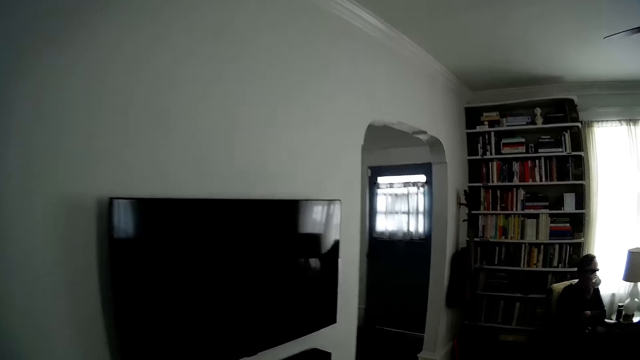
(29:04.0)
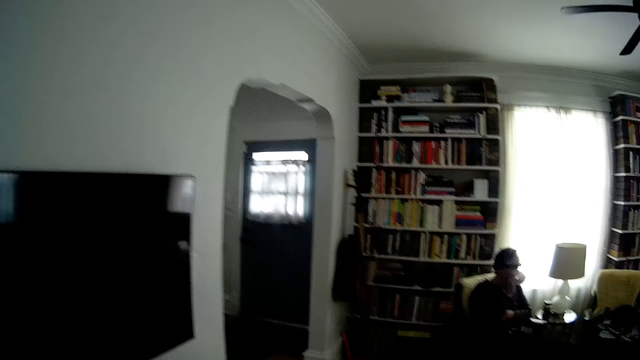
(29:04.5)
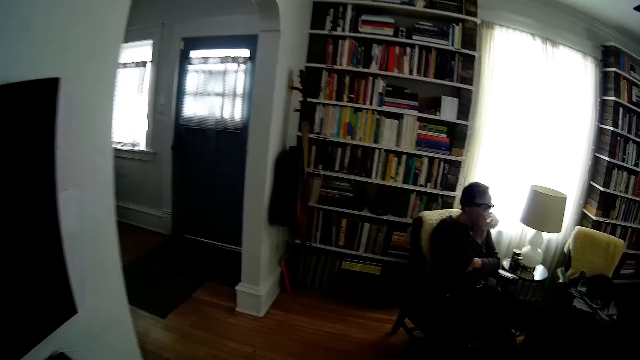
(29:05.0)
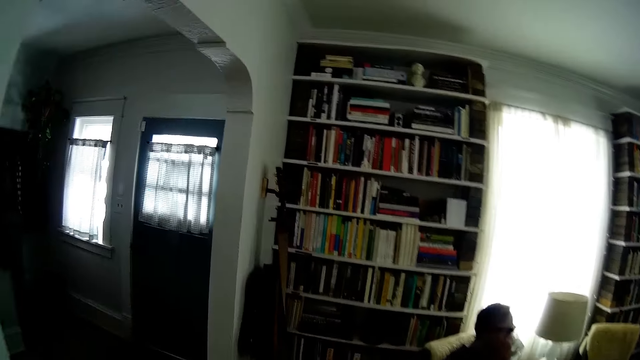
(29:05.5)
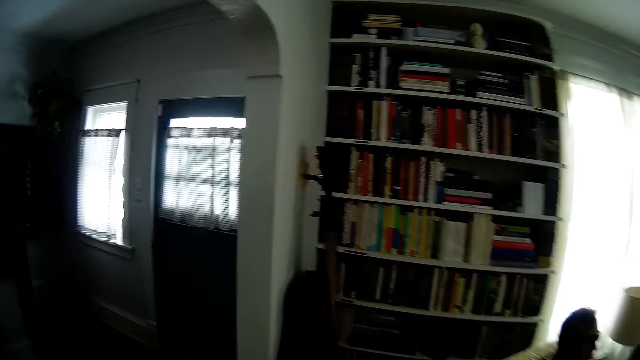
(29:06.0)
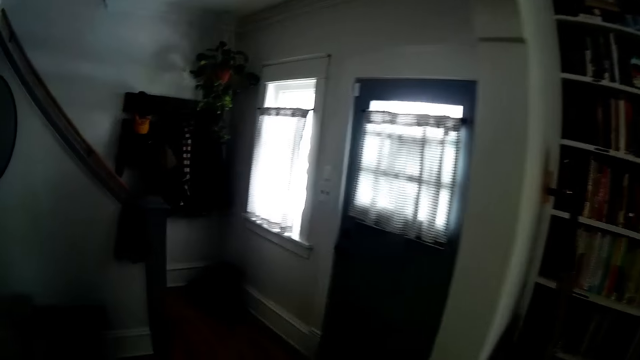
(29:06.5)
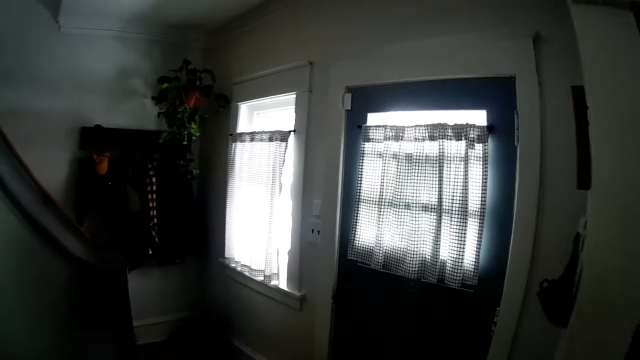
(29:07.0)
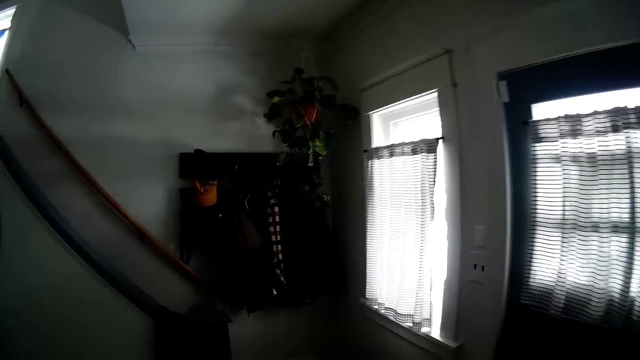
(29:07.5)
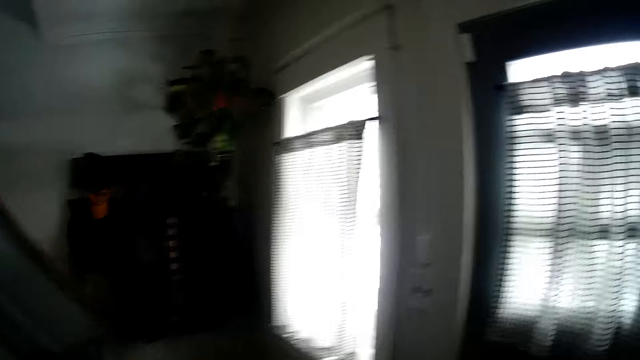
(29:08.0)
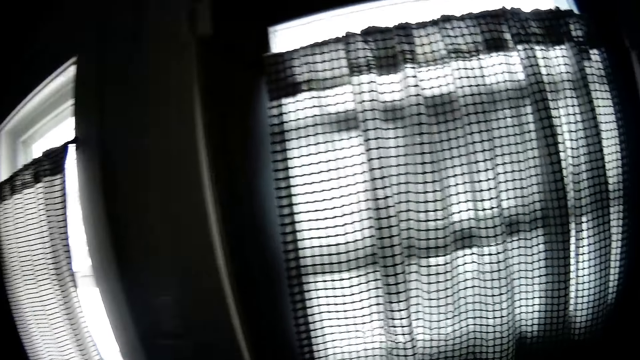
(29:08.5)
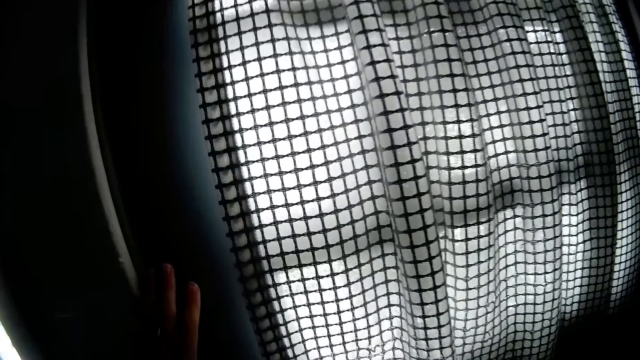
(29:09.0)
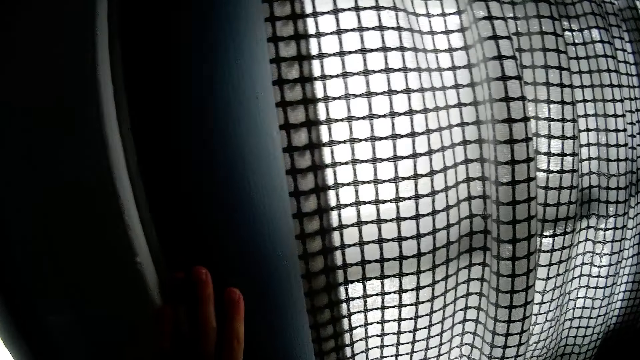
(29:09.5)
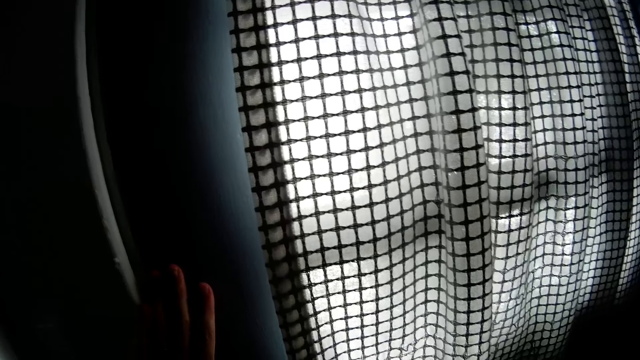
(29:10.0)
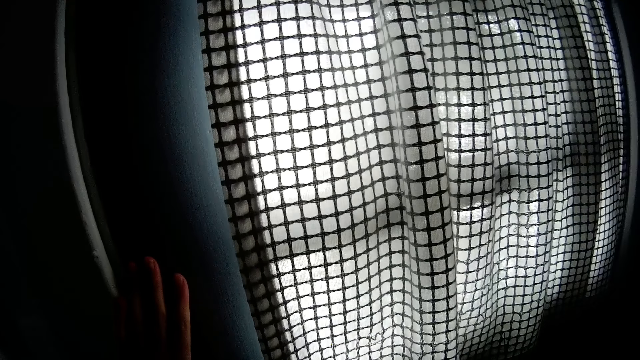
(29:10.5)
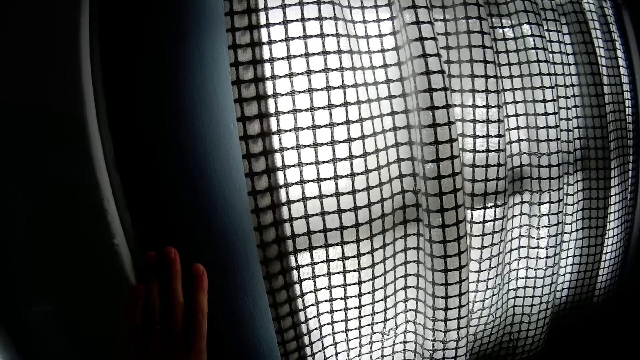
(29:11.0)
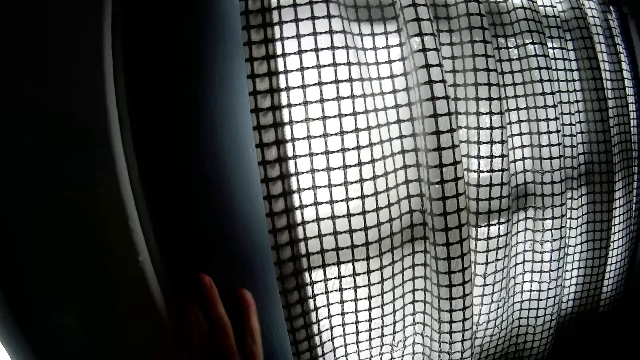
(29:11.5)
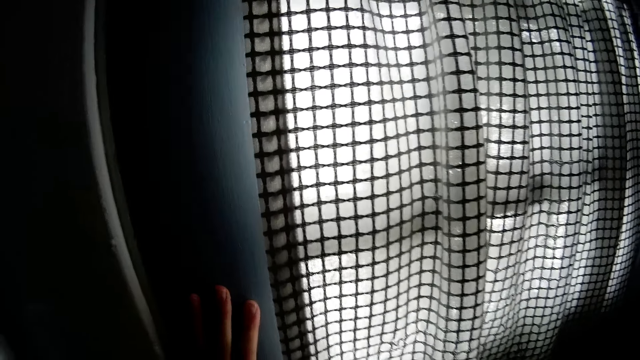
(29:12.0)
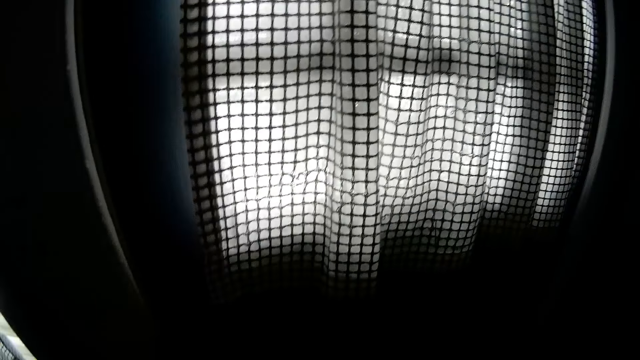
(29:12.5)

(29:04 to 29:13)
The camera wearer walks around the house. She locks a door. She touches the door with her left hand.

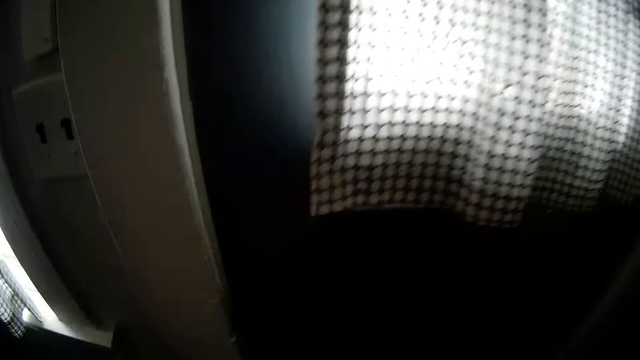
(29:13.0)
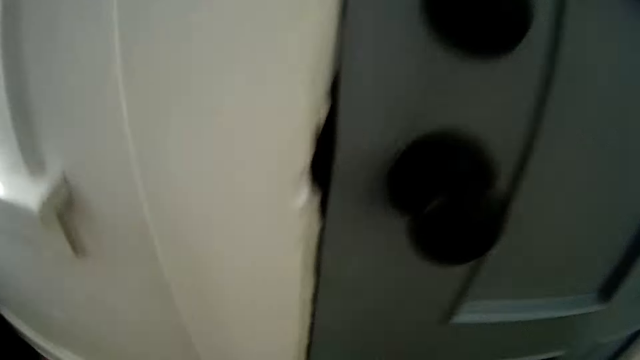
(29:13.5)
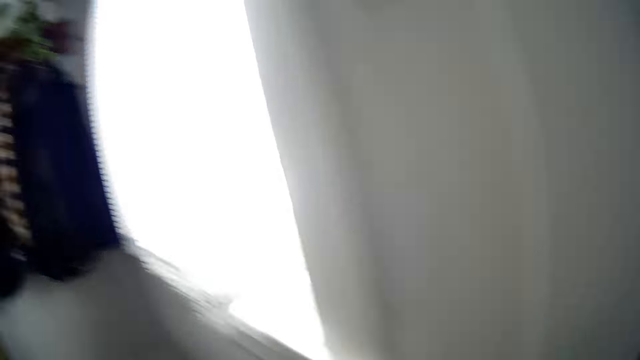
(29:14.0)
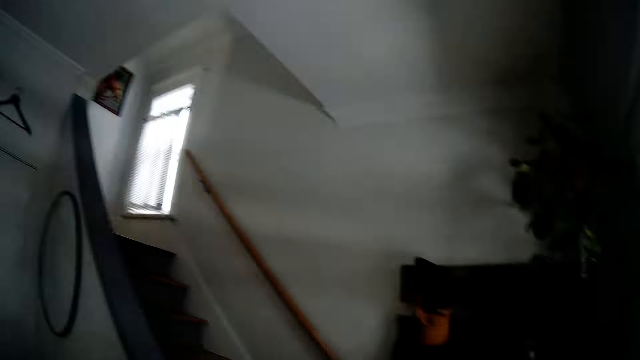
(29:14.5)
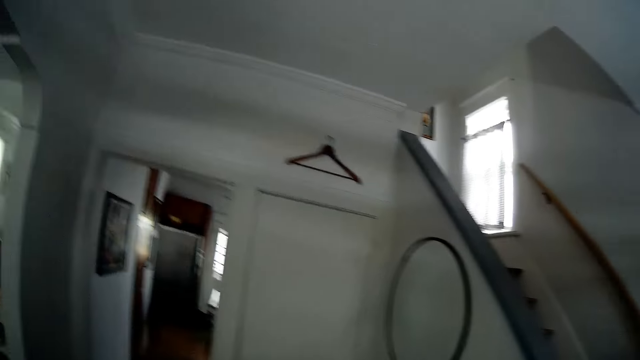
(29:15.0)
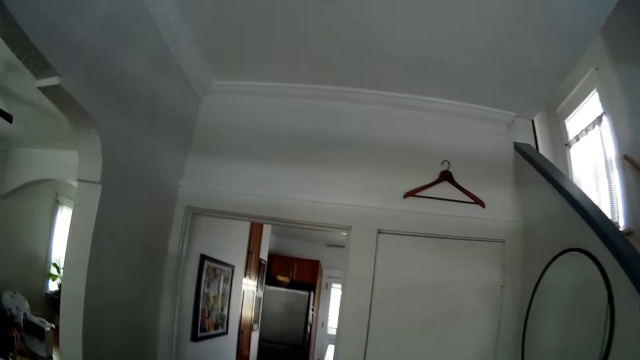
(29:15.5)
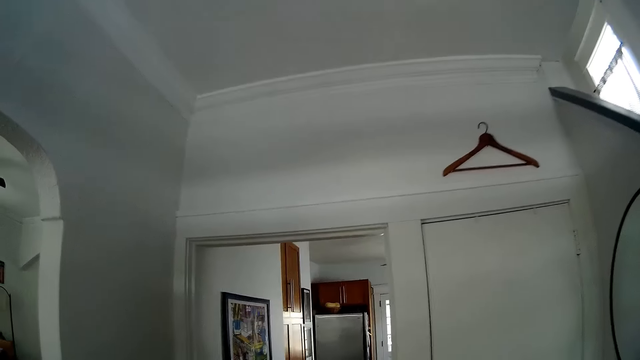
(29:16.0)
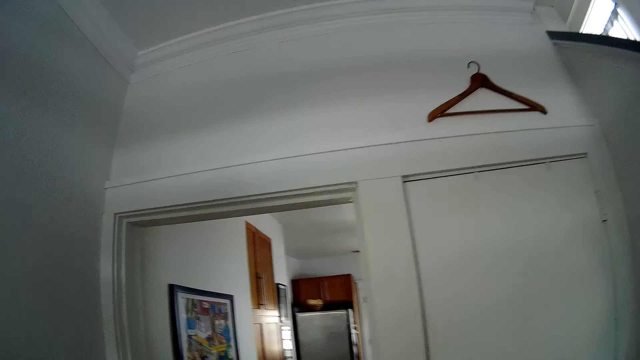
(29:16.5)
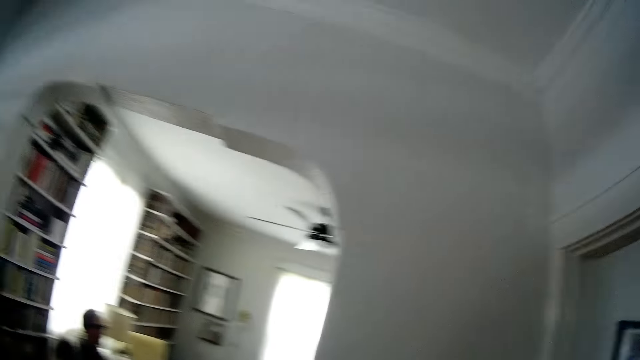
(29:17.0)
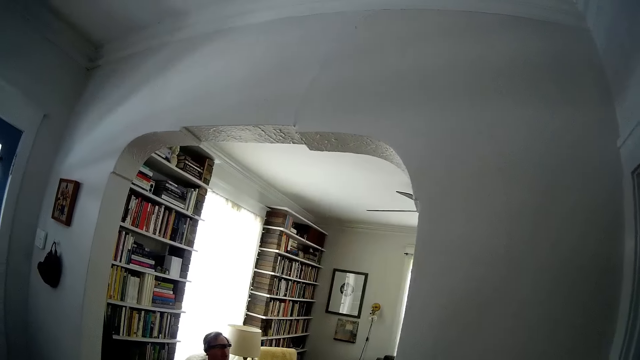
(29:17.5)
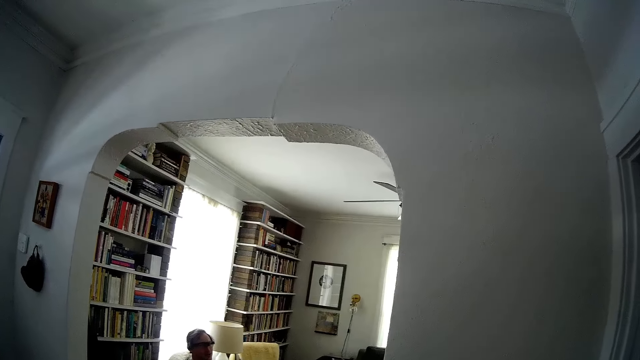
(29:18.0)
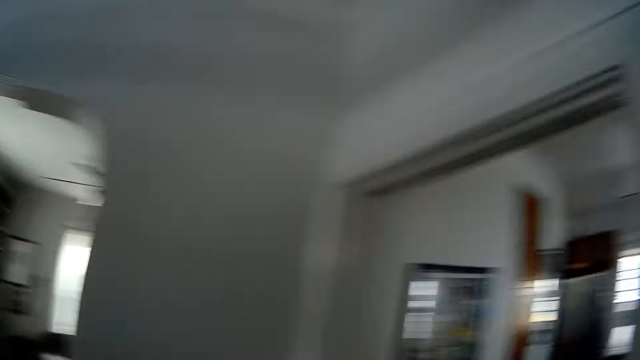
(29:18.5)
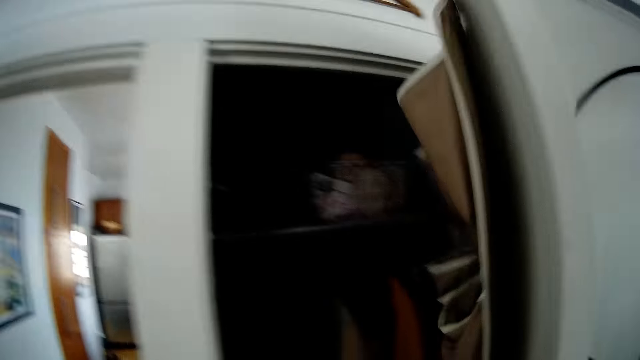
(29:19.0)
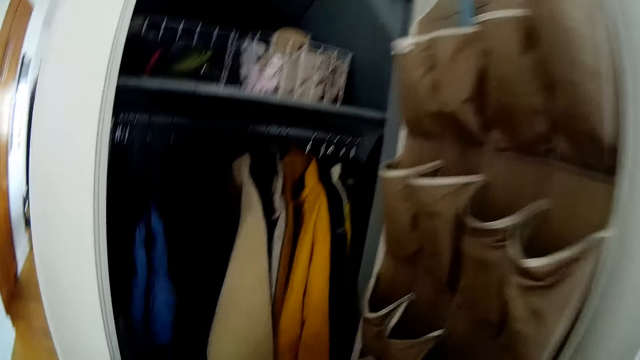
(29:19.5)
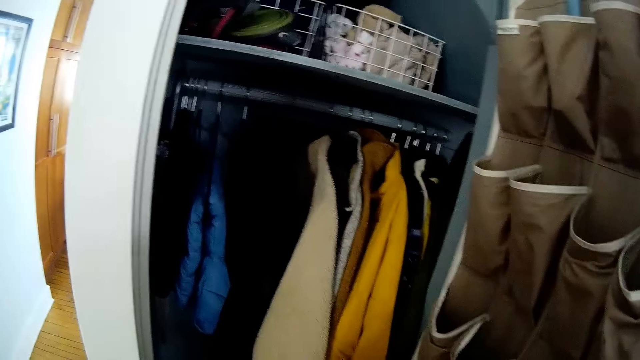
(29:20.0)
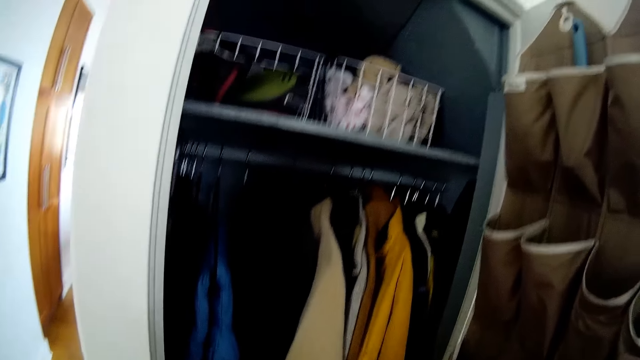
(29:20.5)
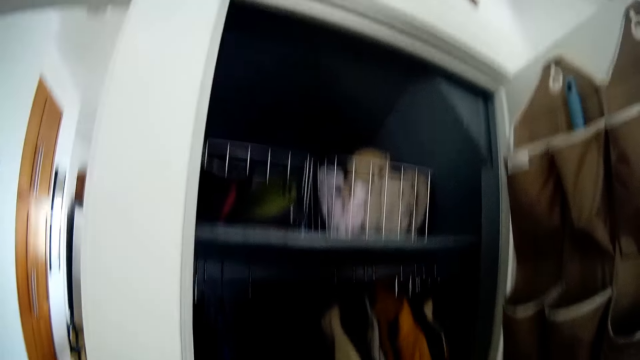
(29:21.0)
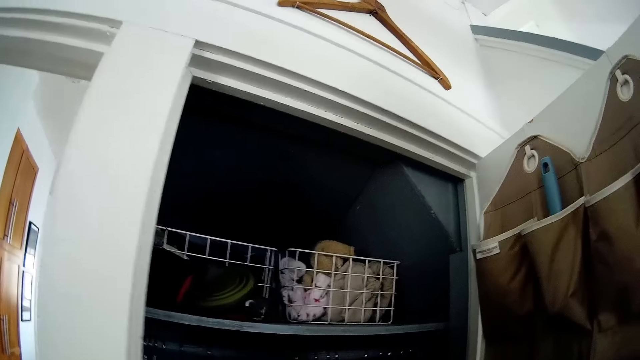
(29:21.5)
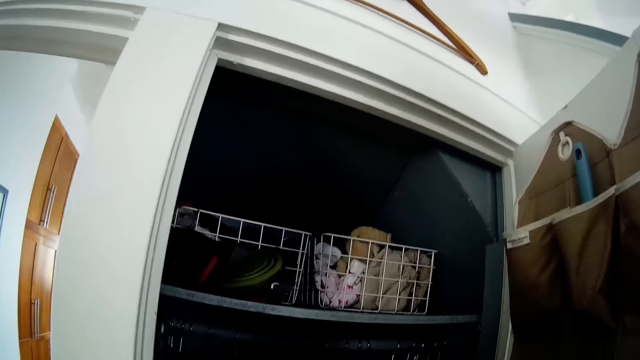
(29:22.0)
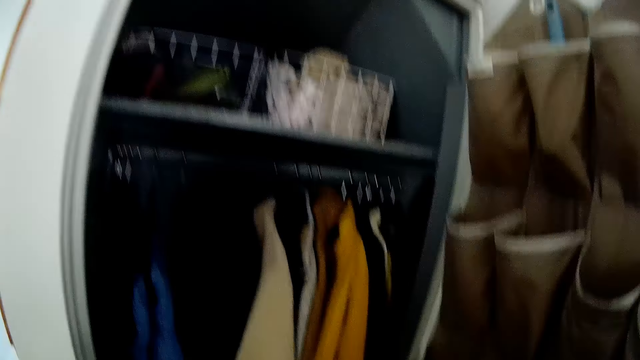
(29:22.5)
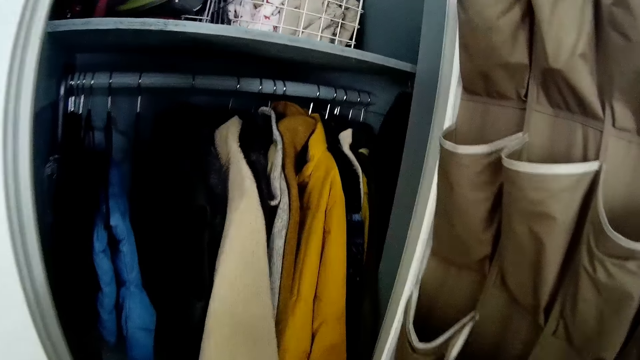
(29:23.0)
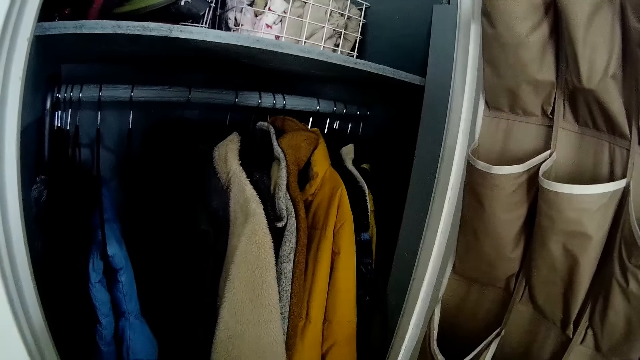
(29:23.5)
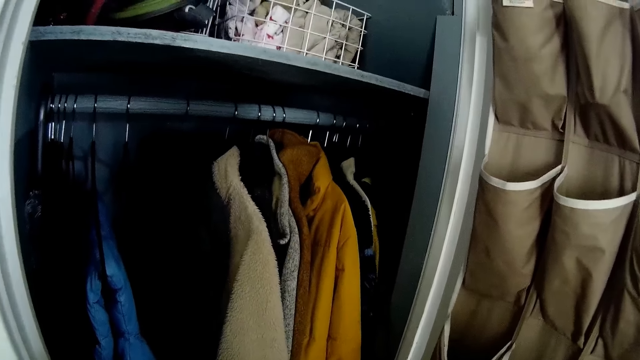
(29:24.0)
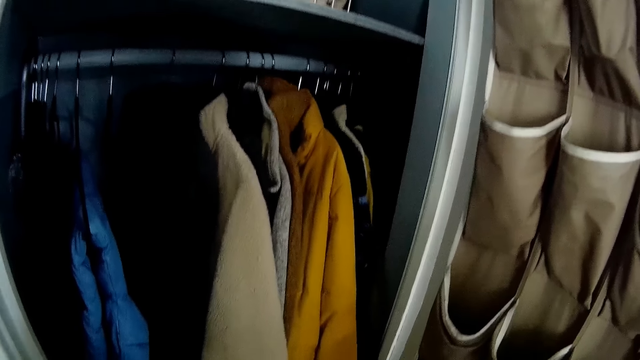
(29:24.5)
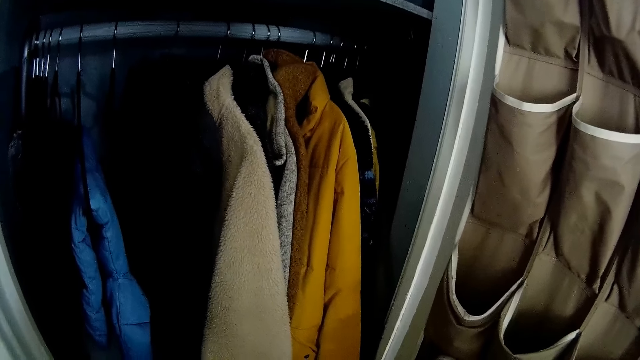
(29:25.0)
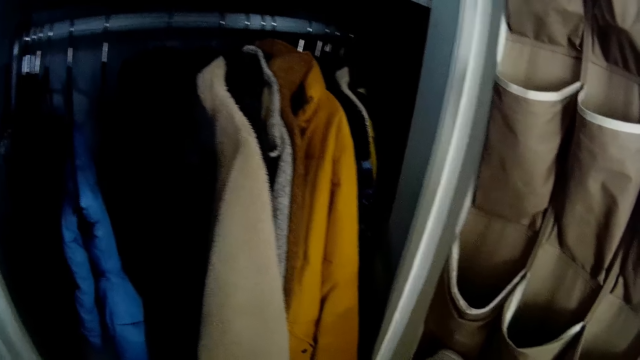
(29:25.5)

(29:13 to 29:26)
The camera wearer walks around the house. A person dialogues to the camera wearer. The camera wearer opens a wardrobe with her right hand. She looks at the clothes.
